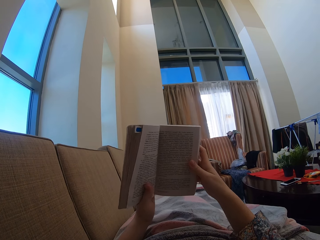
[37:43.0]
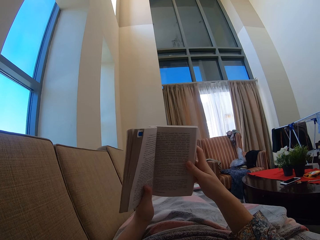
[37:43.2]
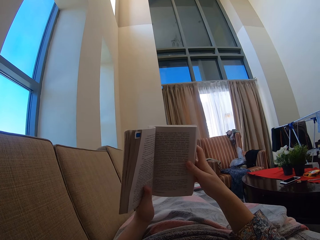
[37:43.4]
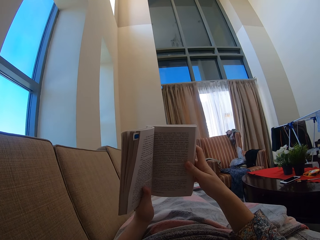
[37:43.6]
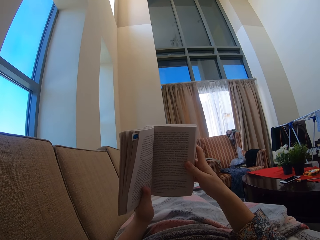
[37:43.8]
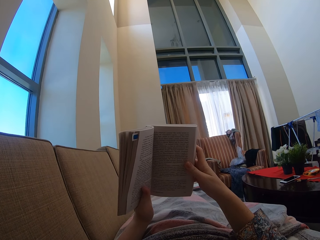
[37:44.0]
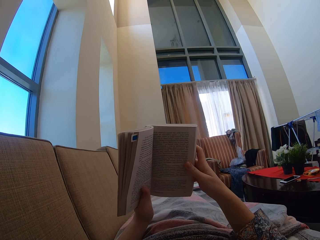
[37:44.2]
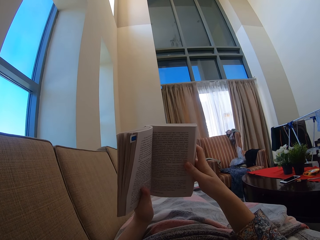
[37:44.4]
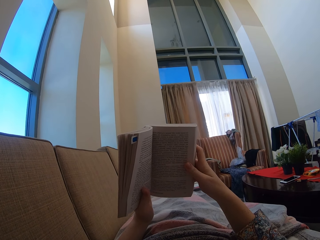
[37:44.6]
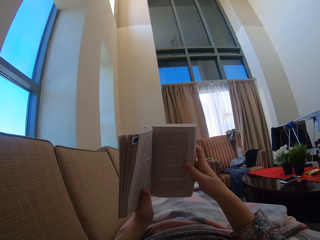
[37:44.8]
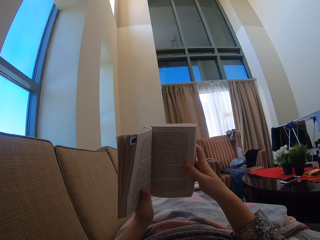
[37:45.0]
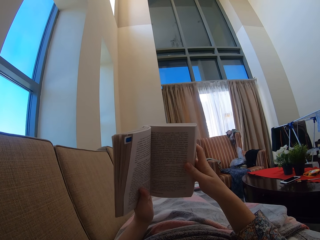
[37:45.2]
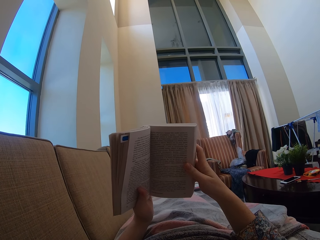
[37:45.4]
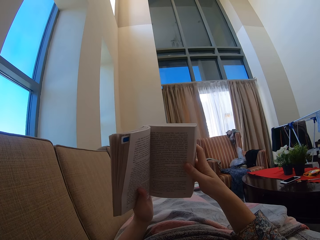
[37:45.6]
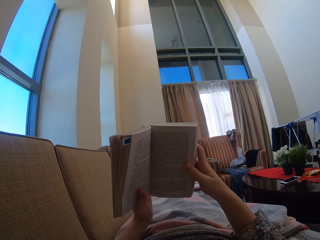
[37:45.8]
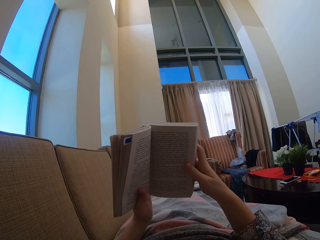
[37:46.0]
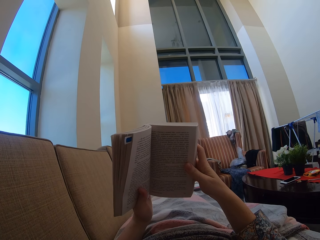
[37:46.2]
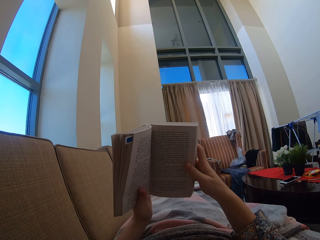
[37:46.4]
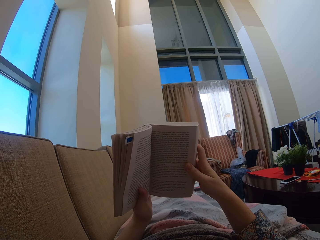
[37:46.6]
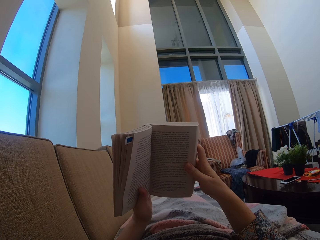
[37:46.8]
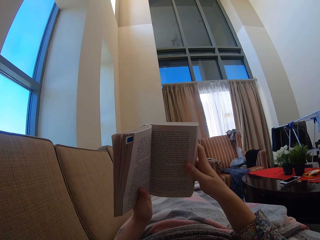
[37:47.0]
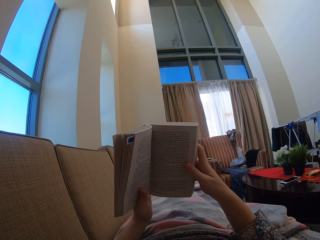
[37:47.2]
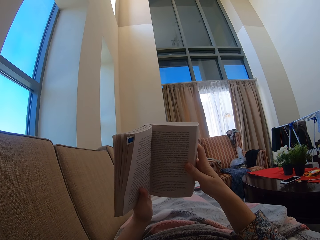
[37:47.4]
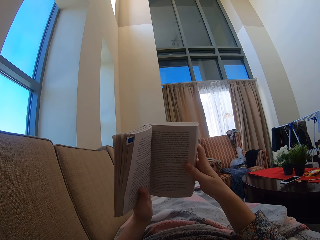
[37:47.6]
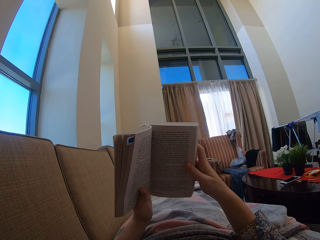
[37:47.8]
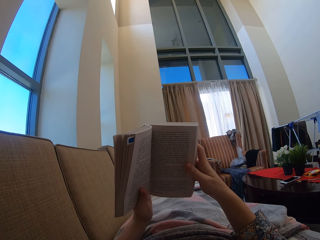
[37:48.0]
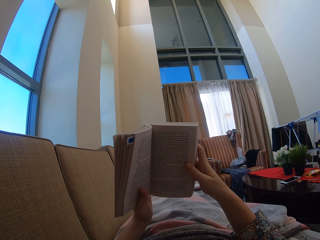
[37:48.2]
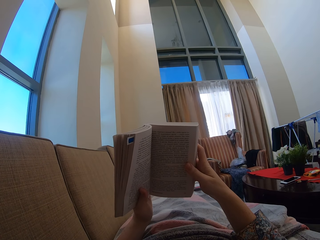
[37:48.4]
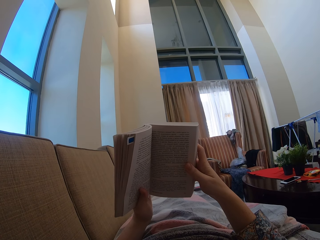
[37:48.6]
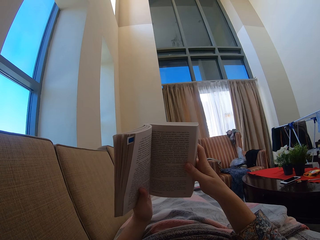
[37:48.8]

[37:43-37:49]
The camera wearer holds the book.

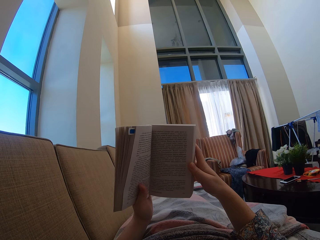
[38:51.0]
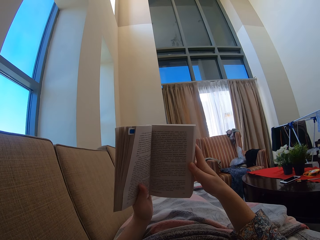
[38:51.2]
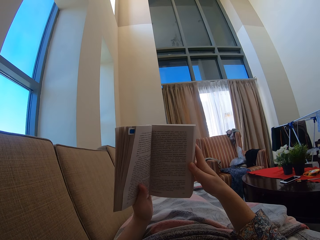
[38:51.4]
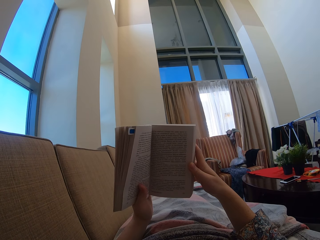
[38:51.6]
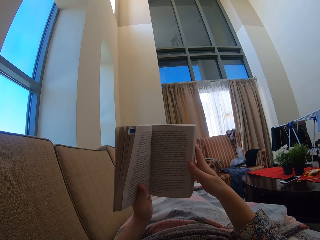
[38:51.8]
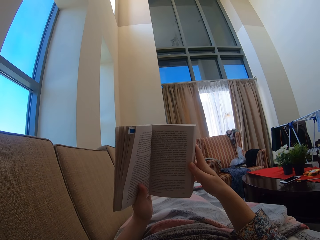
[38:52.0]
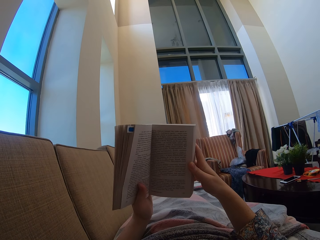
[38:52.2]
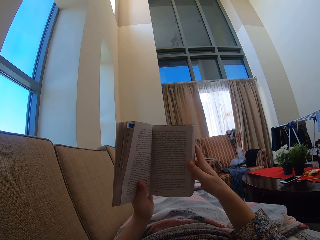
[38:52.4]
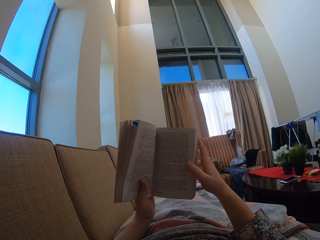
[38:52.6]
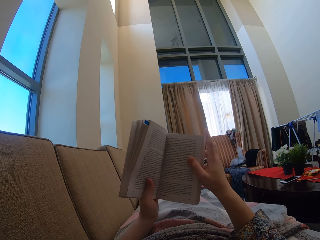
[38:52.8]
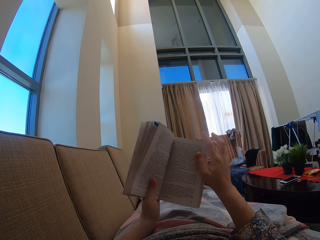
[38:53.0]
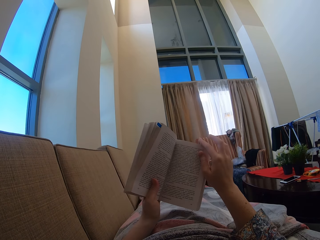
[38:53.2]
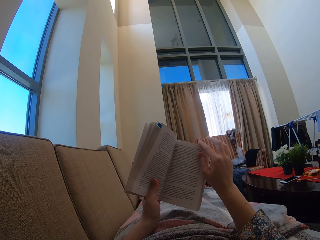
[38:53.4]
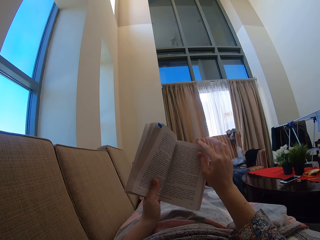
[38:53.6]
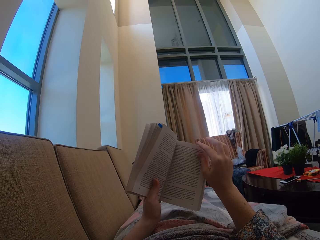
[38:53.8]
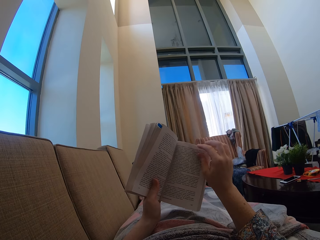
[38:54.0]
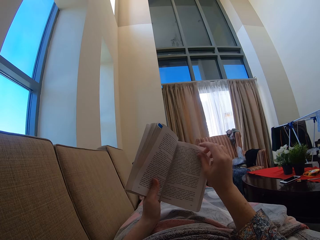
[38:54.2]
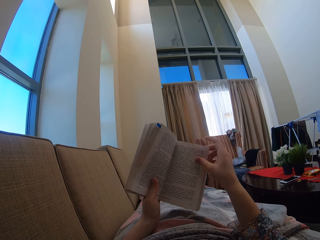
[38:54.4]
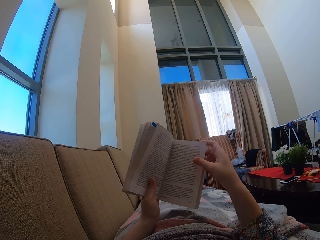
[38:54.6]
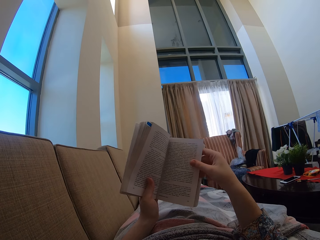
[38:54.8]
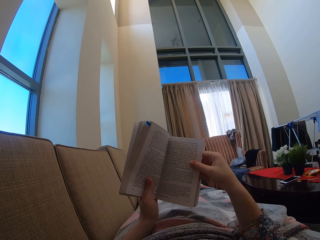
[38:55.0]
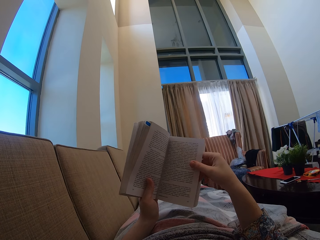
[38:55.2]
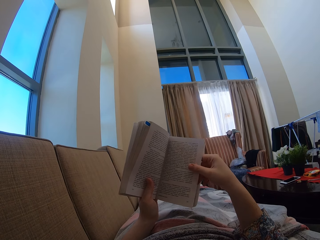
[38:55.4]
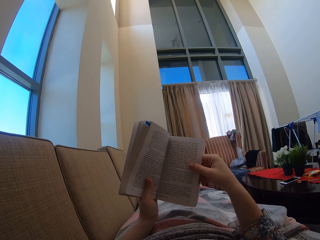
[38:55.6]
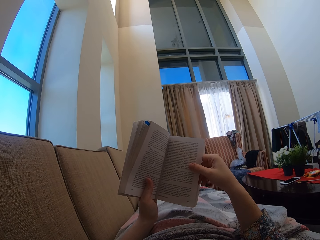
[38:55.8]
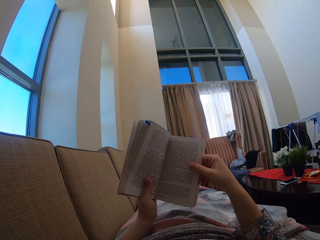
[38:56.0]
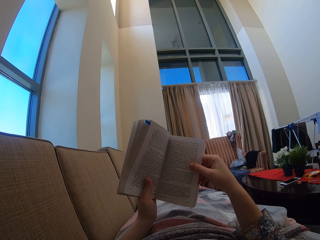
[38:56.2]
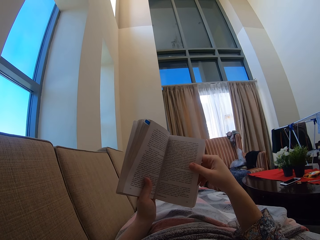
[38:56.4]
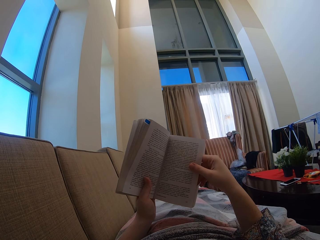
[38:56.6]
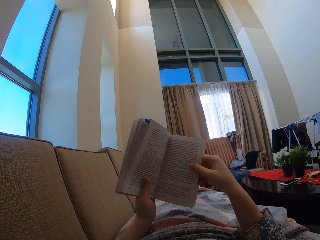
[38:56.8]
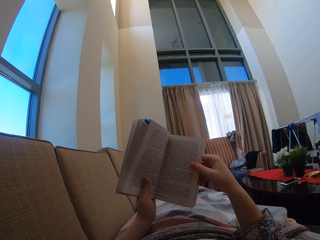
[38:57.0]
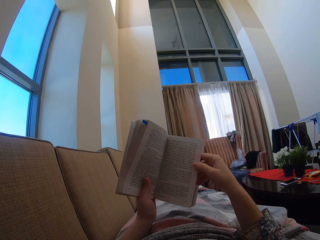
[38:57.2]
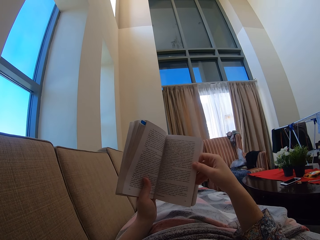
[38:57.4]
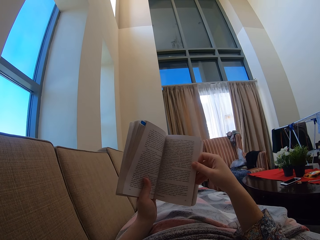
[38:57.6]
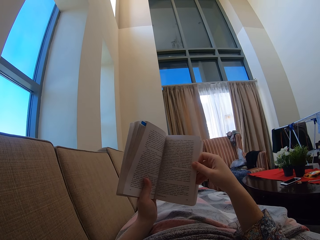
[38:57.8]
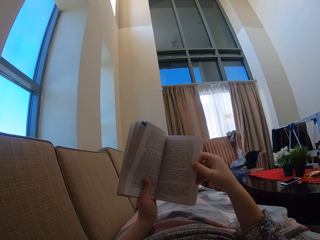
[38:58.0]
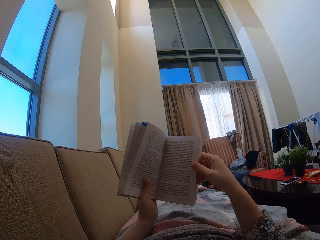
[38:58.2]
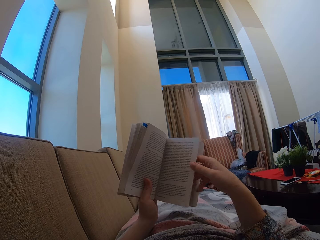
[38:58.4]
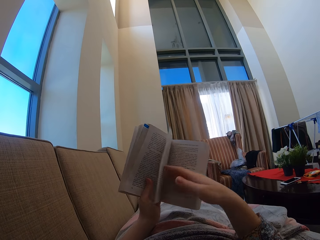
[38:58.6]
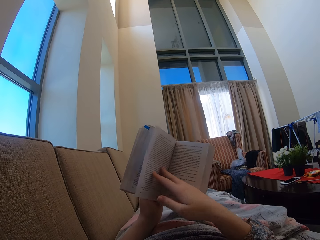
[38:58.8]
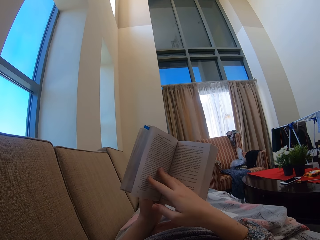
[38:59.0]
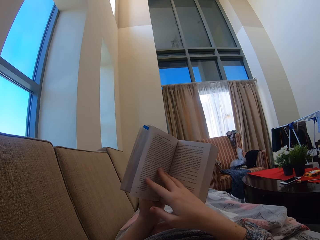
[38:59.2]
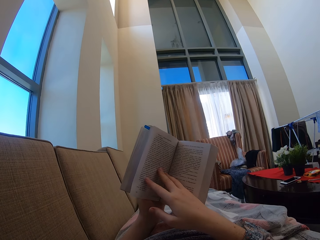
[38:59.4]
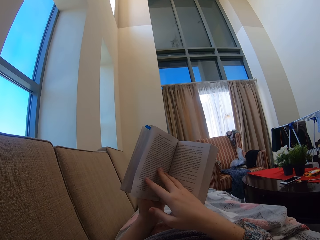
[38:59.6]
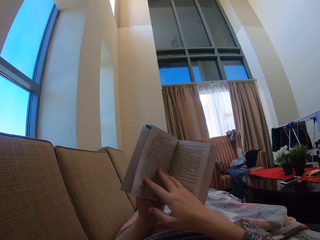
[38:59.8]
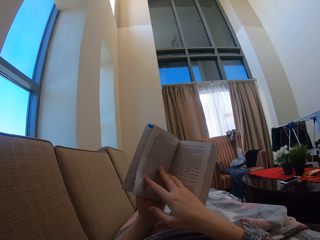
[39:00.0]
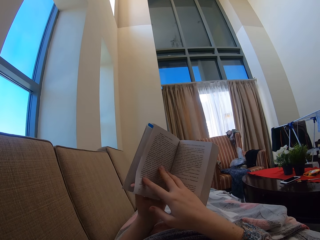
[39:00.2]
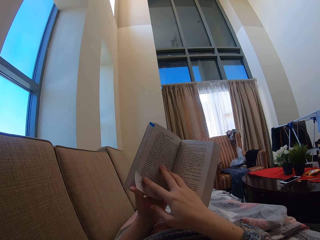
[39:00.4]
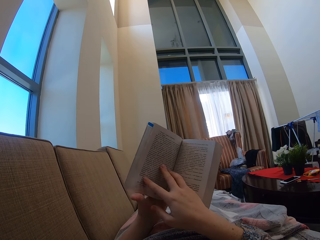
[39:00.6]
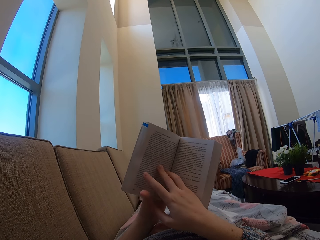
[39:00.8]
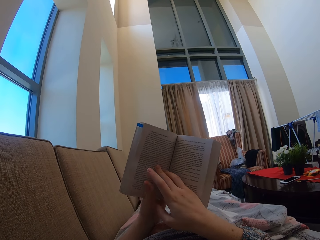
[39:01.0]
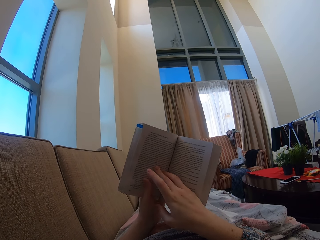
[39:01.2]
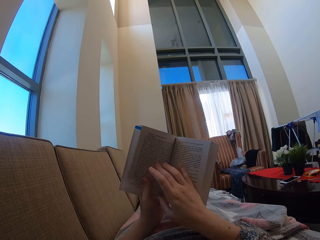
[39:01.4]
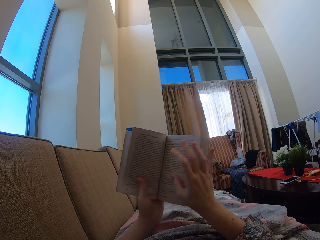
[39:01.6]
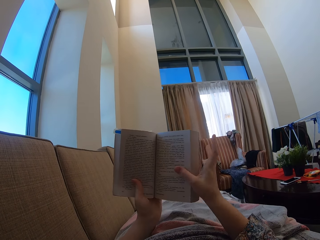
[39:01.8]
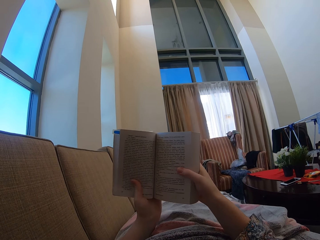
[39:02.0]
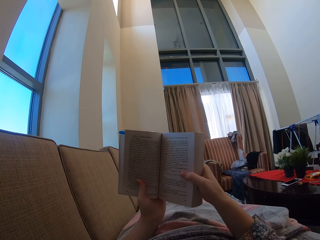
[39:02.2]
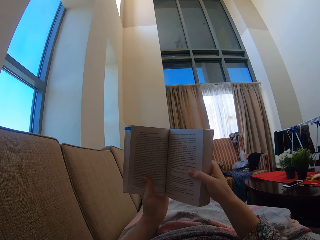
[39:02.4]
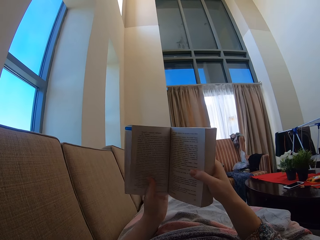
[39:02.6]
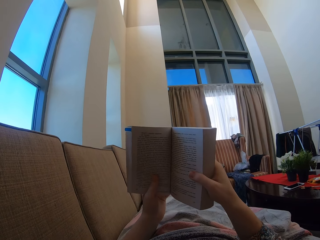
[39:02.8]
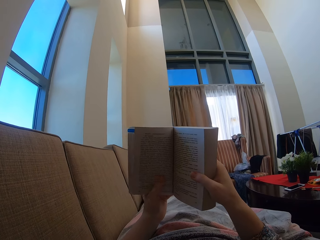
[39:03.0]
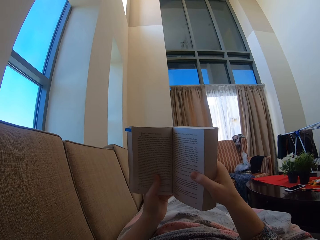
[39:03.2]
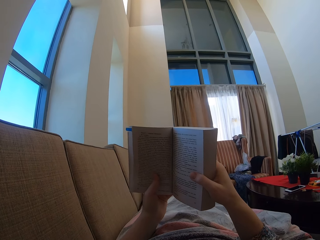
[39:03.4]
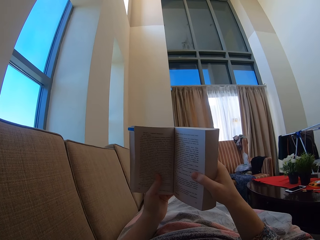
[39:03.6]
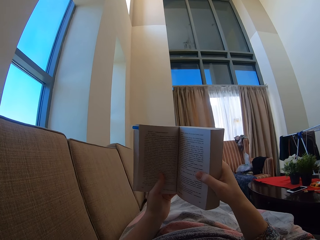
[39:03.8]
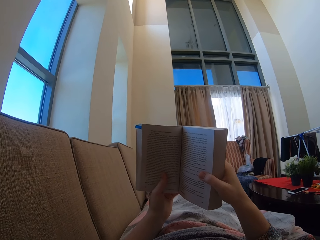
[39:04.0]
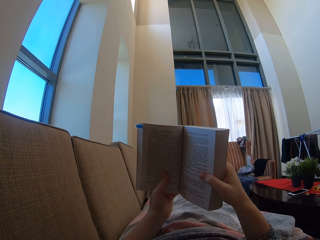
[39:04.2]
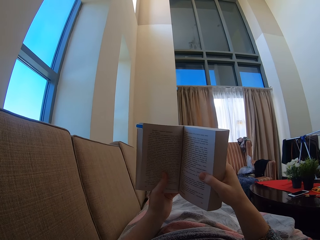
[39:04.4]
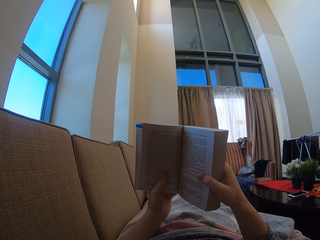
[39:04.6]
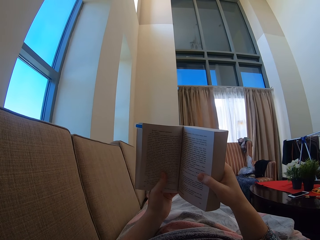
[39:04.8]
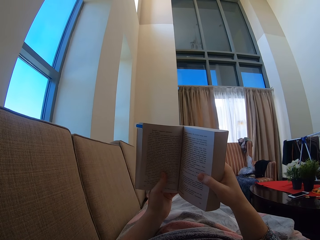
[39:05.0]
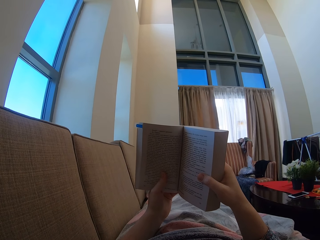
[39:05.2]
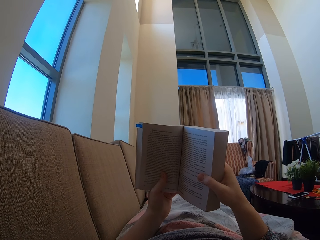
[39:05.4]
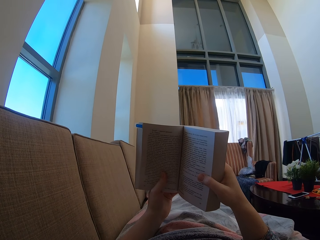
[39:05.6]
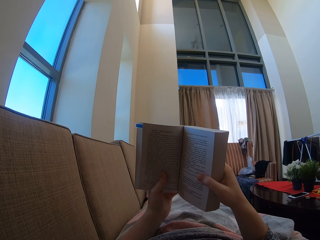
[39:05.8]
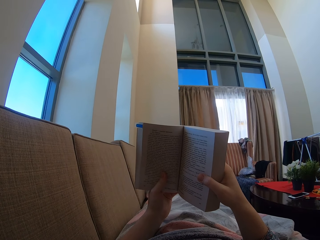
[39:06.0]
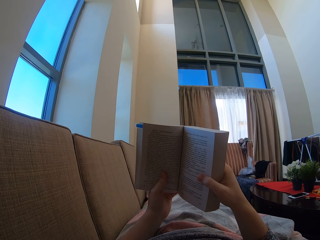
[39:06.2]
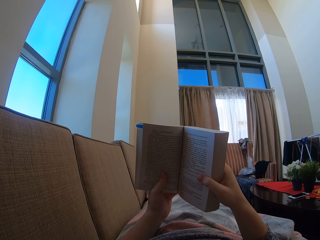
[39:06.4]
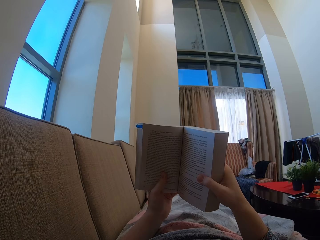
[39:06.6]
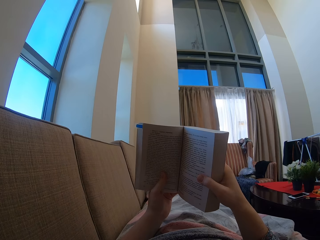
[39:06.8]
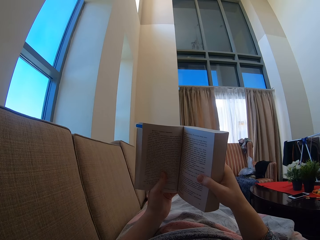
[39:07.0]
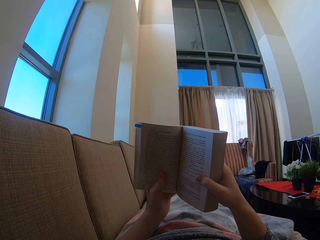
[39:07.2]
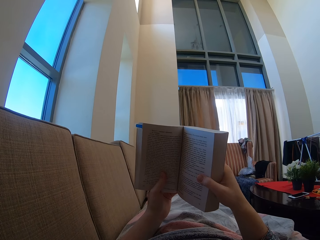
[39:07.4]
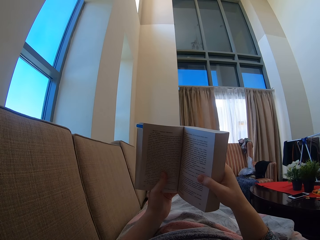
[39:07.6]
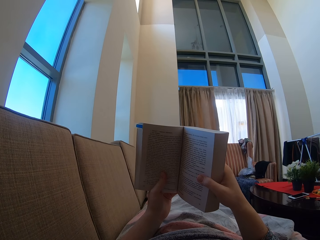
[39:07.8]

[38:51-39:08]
The camera wearer swings a hand. They hold the page of the book and turn the page of the book. They peruse the book. They move a hand on the book. They hold the book. They move a hand on the book. They read the book. They hold the book.
